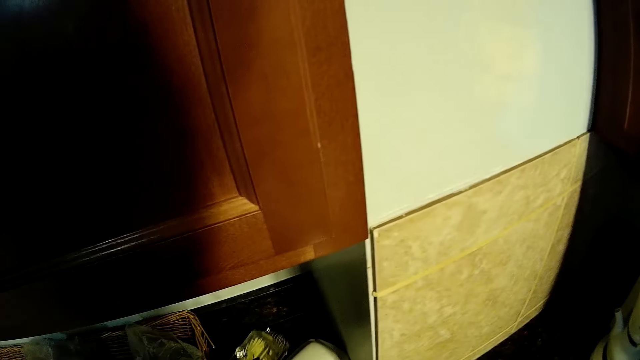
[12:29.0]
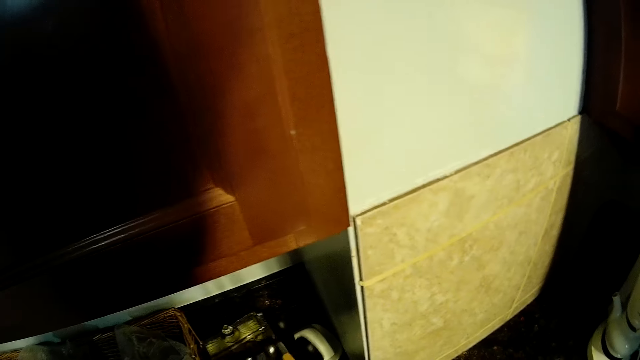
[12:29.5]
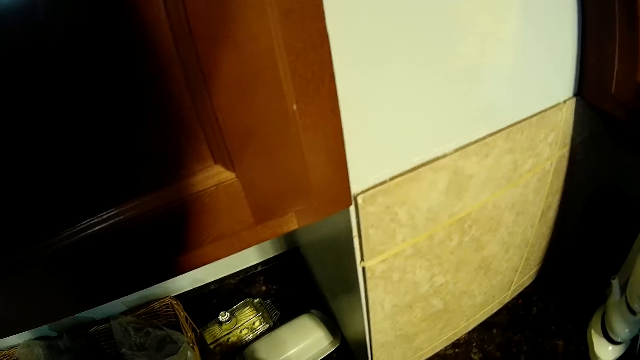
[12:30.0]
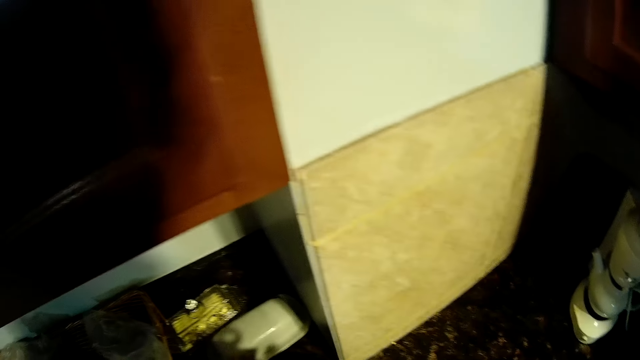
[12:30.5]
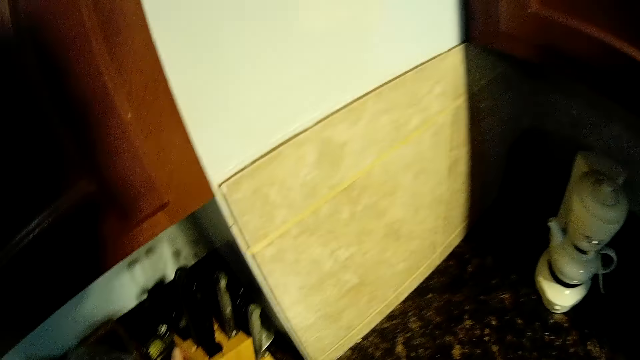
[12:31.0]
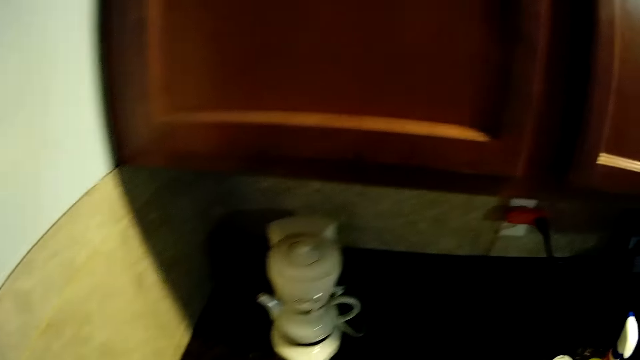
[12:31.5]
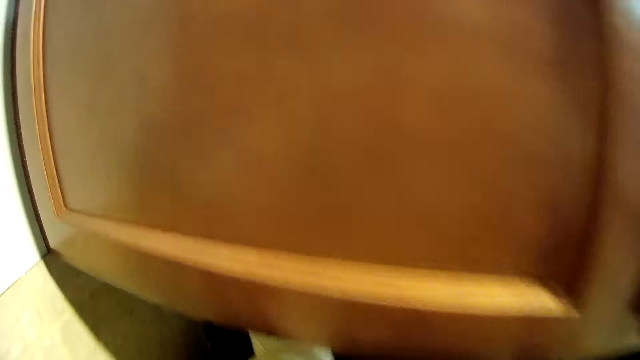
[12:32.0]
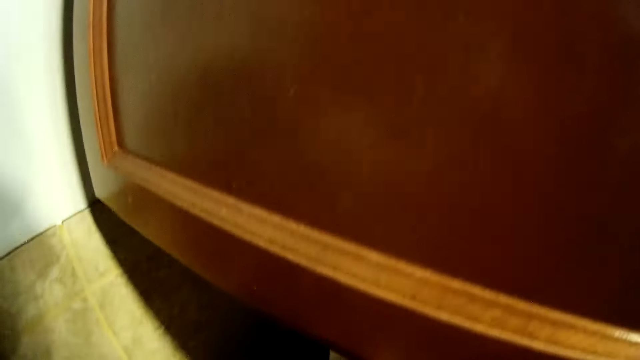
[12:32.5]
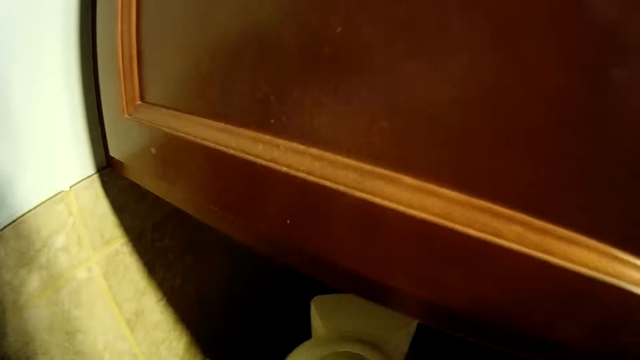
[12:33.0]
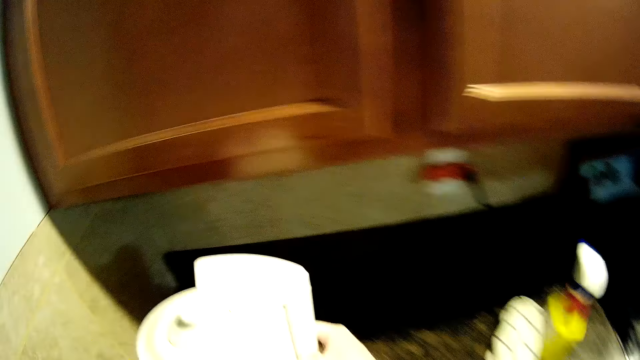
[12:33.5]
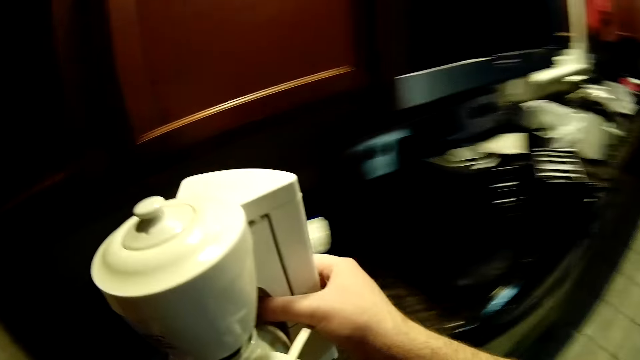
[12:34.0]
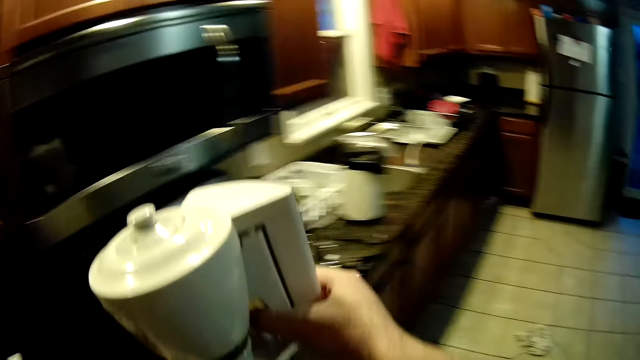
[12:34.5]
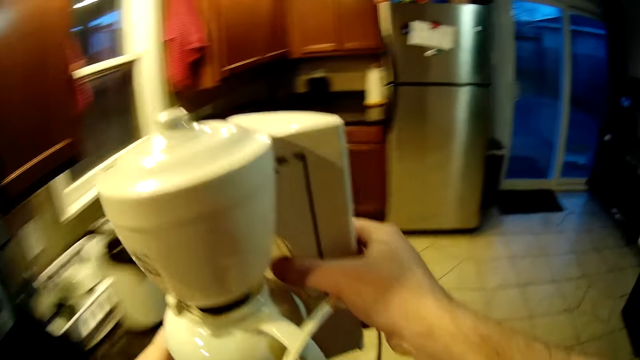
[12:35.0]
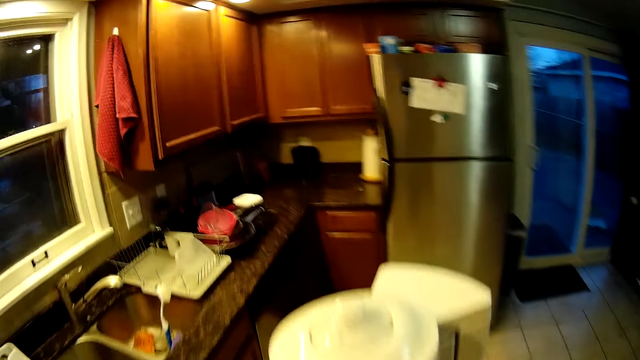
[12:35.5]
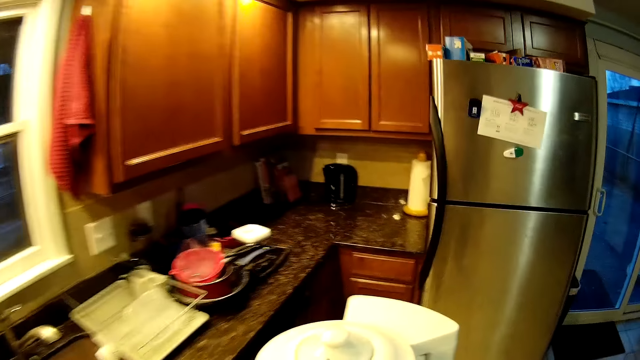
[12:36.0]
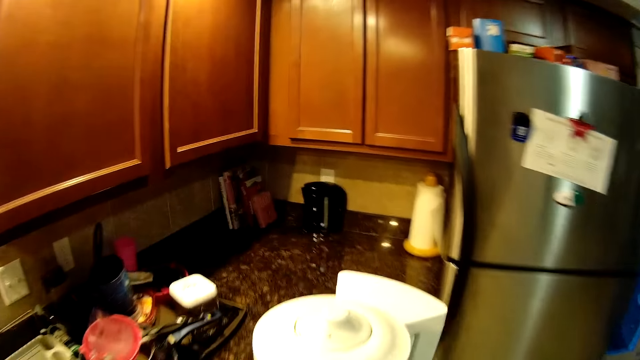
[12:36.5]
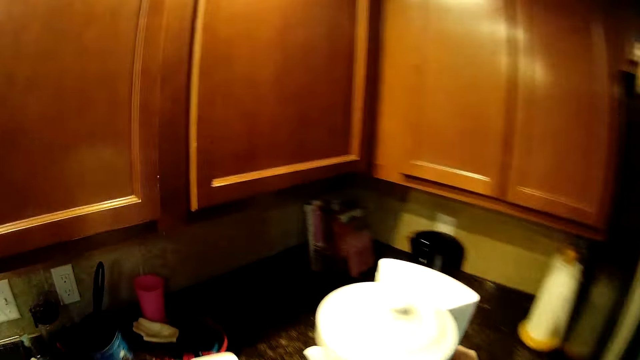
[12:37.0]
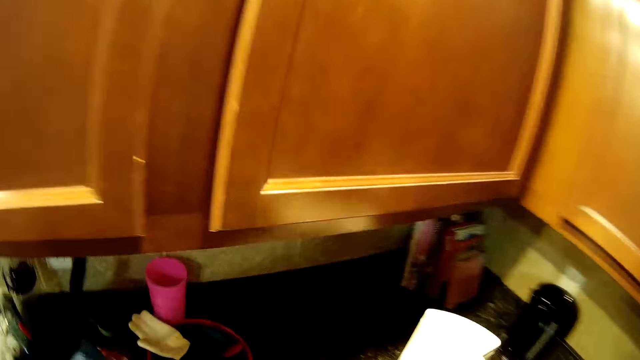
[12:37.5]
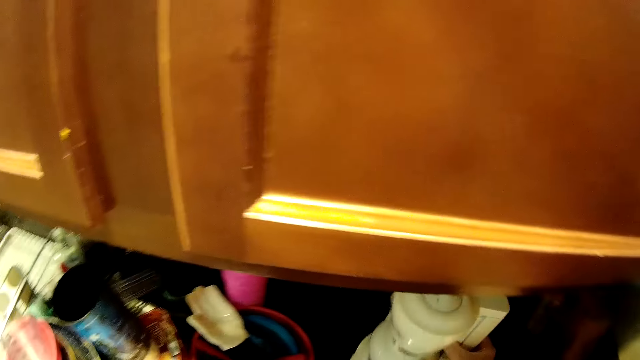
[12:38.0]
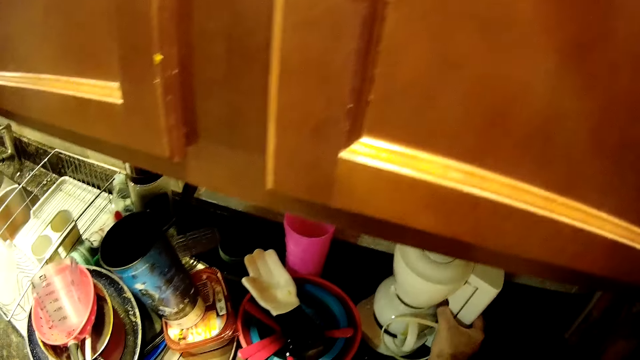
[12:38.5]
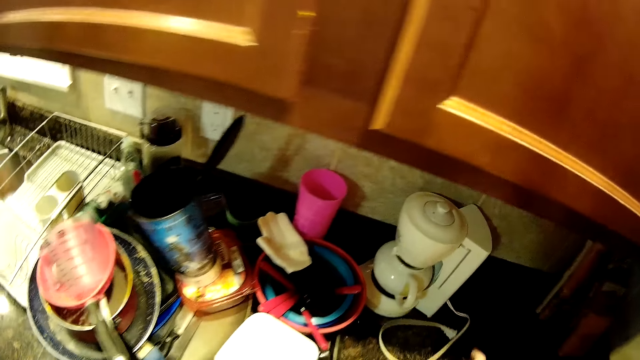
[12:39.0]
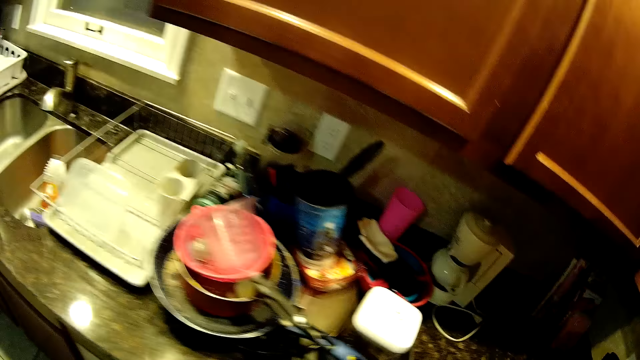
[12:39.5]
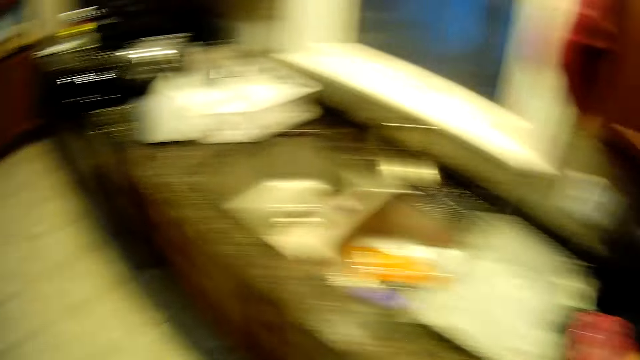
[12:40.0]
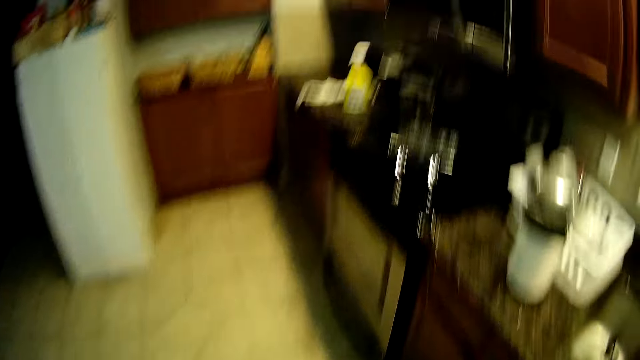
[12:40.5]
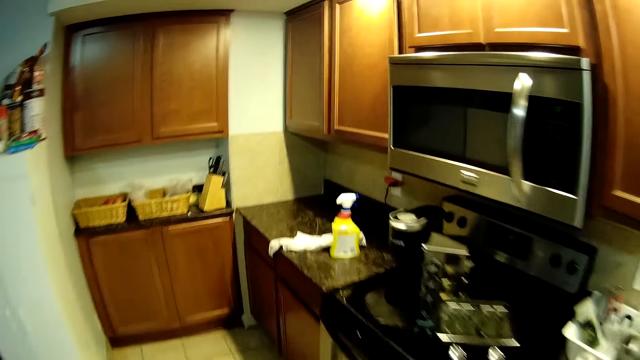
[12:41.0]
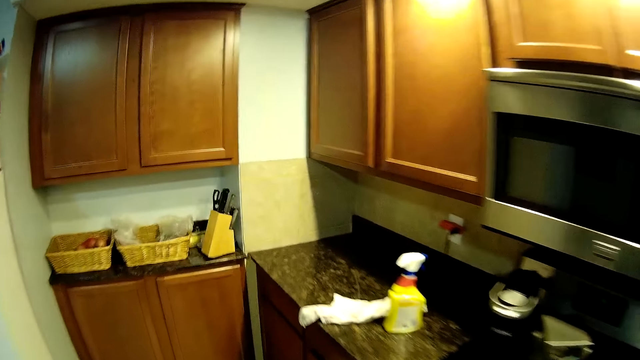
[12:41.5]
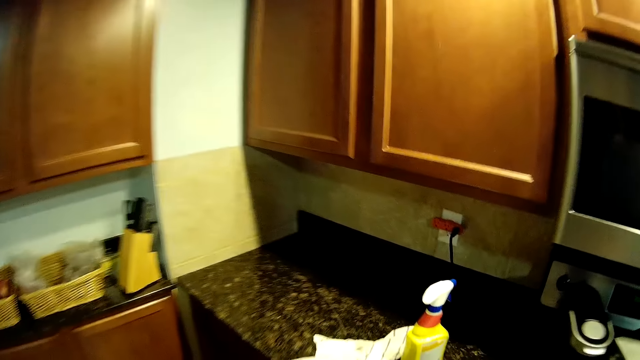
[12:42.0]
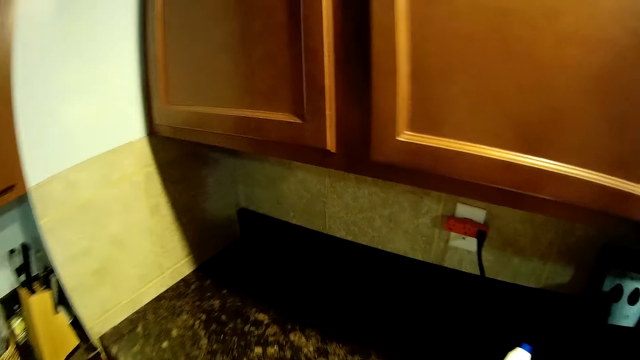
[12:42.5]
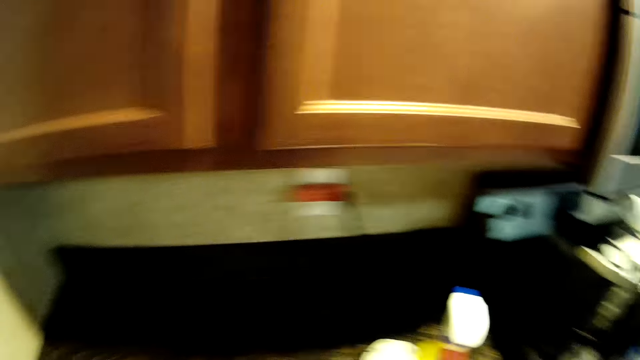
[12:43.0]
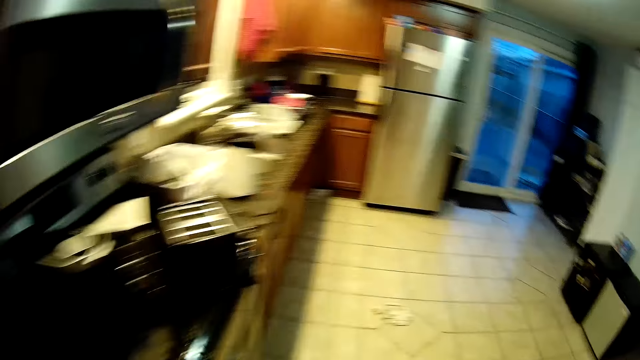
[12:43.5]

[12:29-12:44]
The camera wearer puts the cutlery holder on the kitchen counter. They arrange the sink. They pick the blender. They walk in the kitchen. They place the blender on the kitchen counter. They walk in the kitchen.

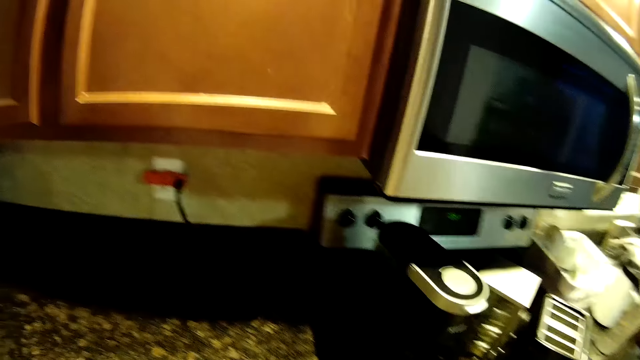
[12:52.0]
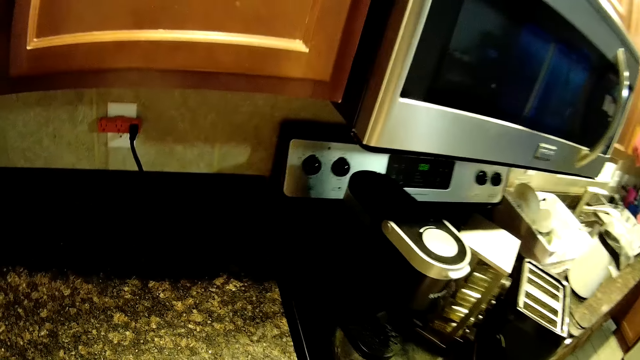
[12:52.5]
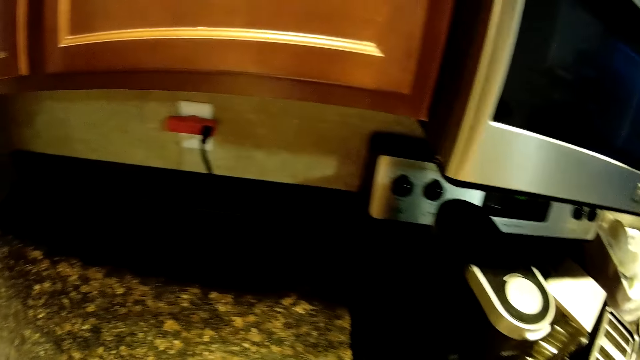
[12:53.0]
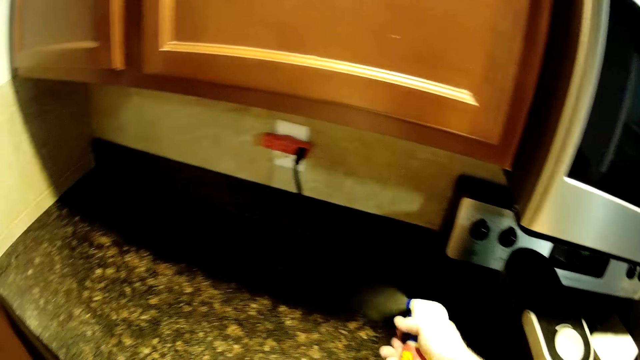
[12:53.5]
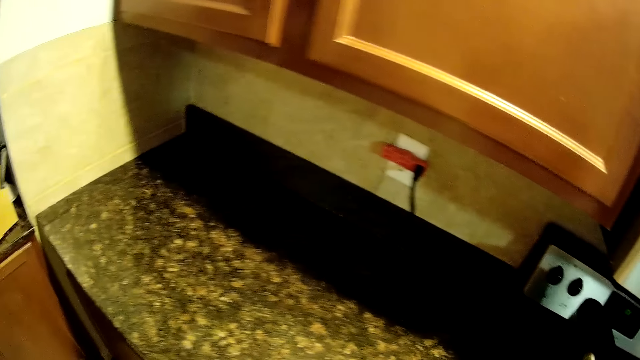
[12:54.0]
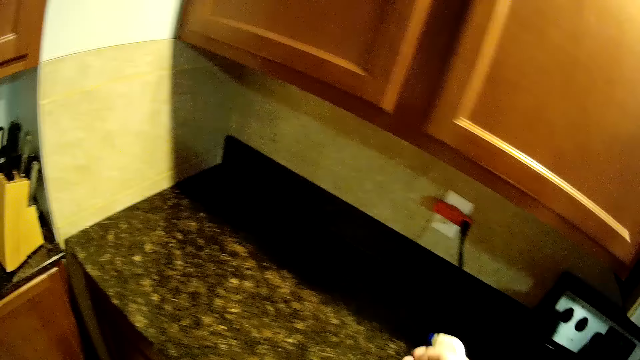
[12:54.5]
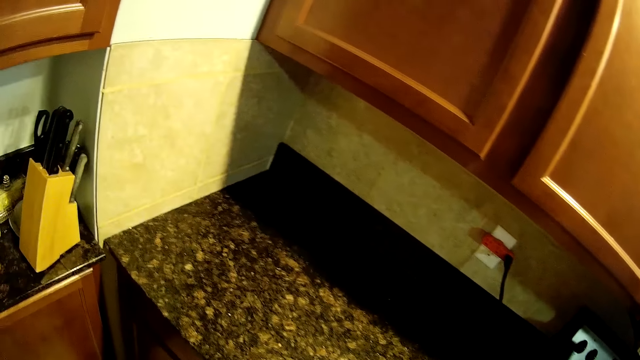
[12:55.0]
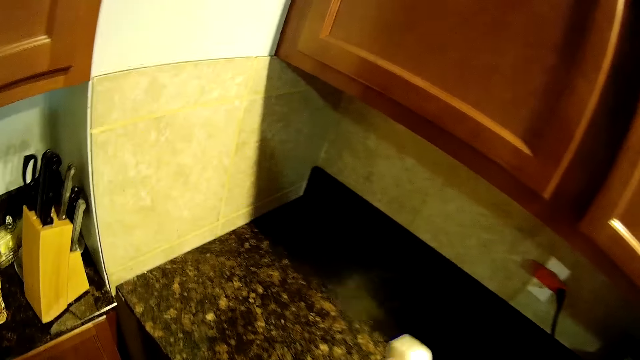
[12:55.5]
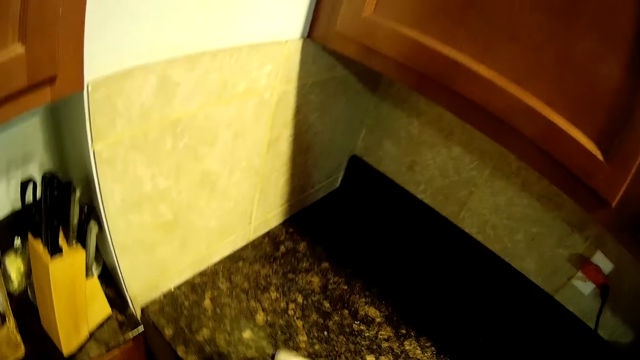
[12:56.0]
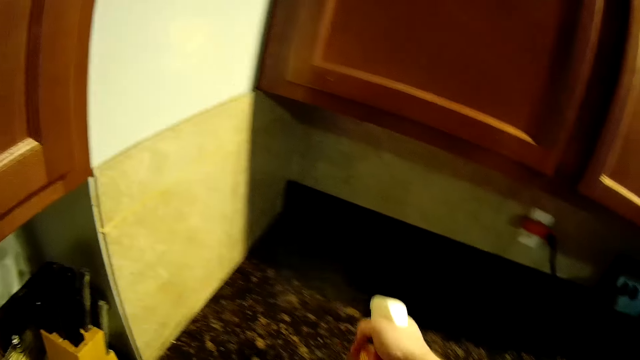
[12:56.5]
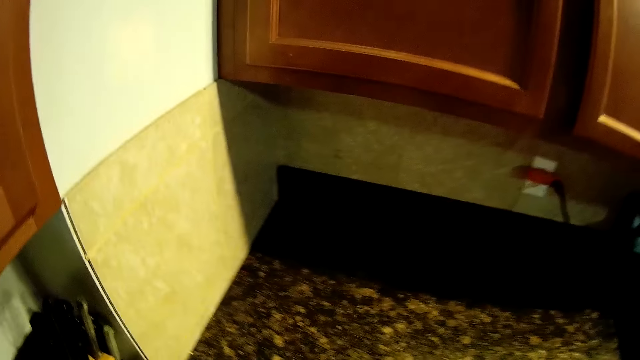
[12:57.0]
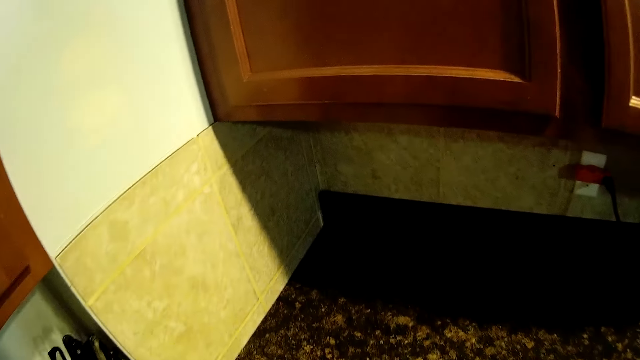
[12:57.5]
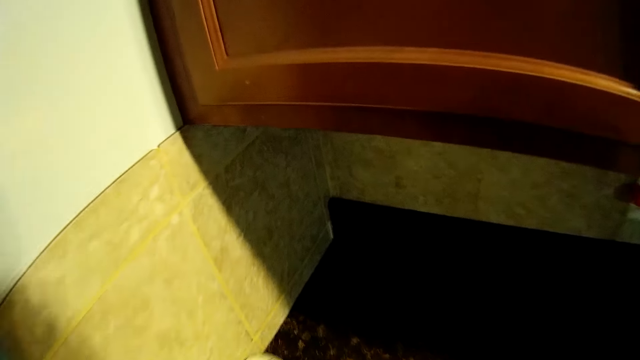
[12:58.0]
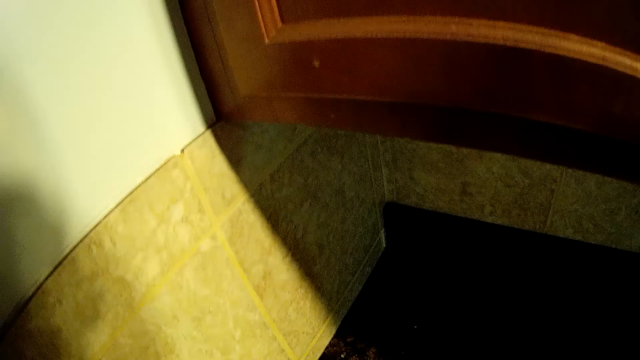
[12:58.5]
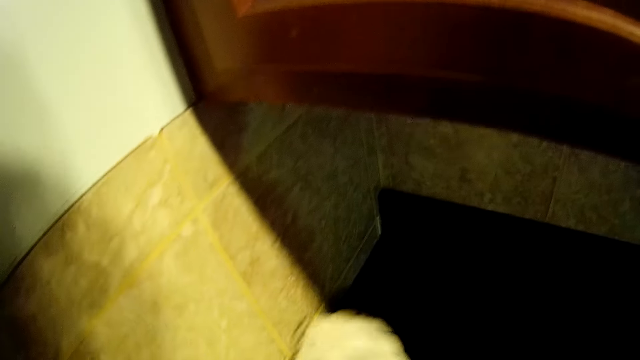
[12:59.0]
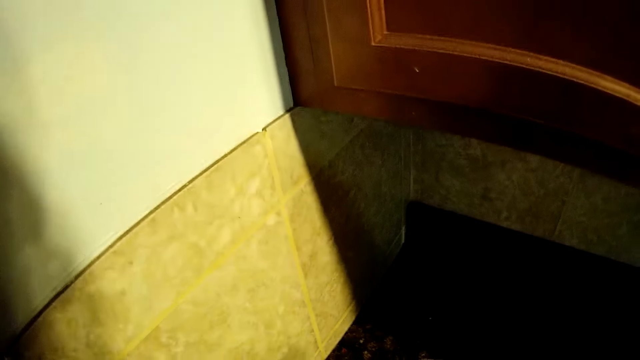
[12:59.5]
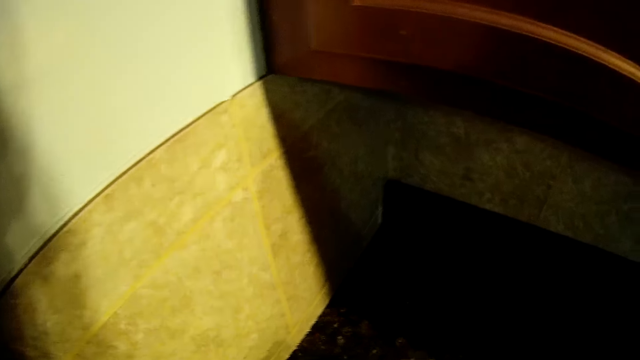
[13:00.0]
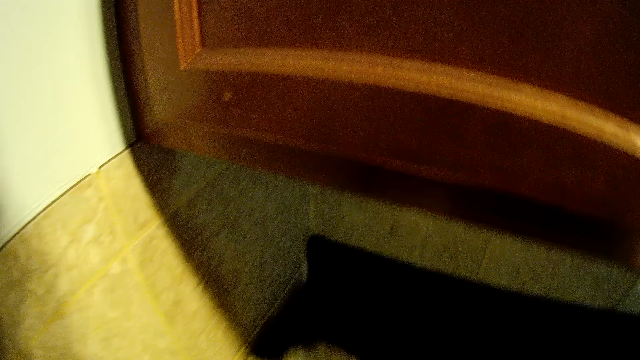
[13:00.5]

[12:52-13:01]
The camera wearer picks a bottle. They spray the kitchen counter. They spray the sink. They wipe the kitchen counter.
